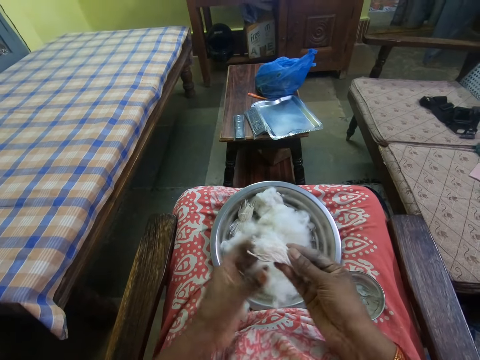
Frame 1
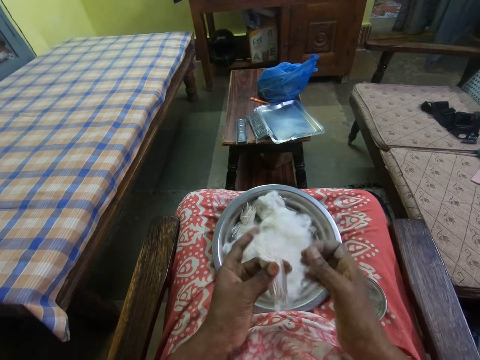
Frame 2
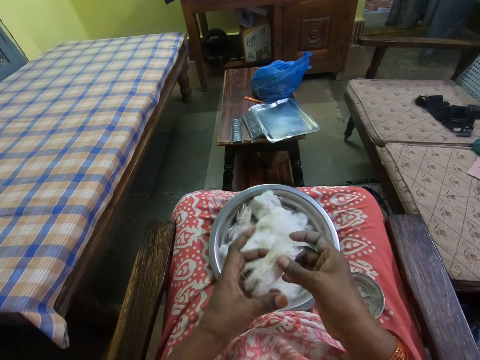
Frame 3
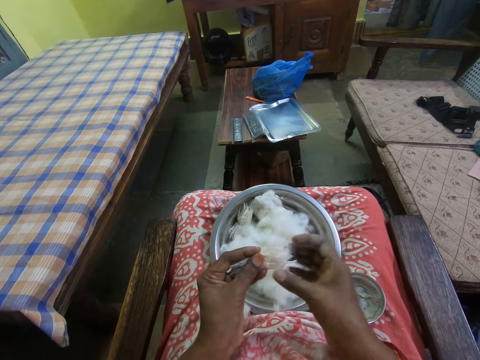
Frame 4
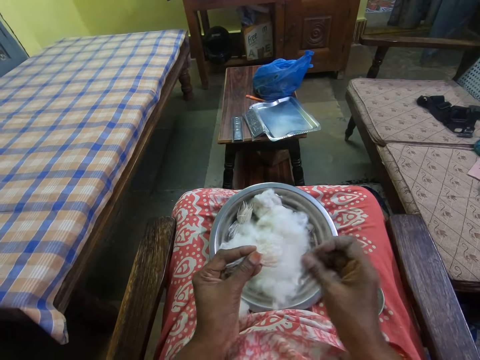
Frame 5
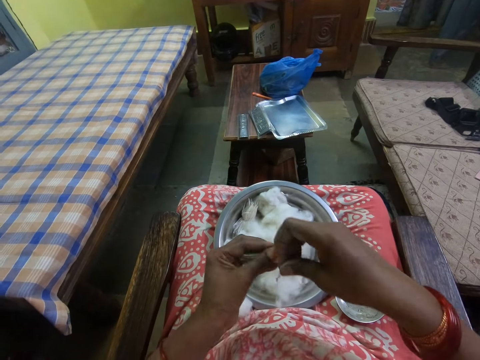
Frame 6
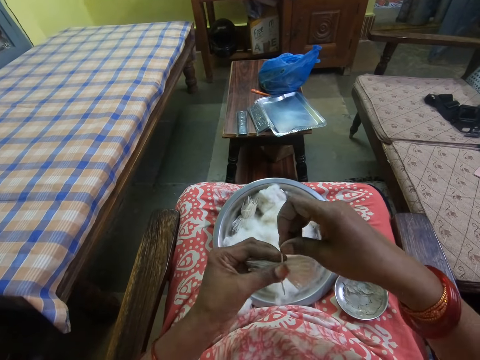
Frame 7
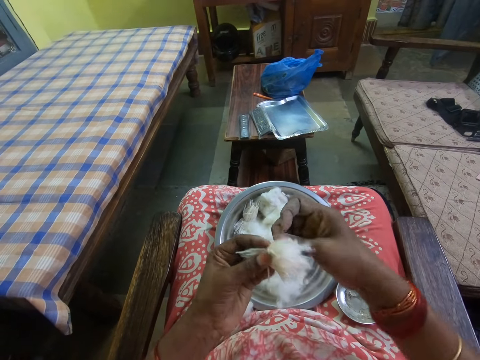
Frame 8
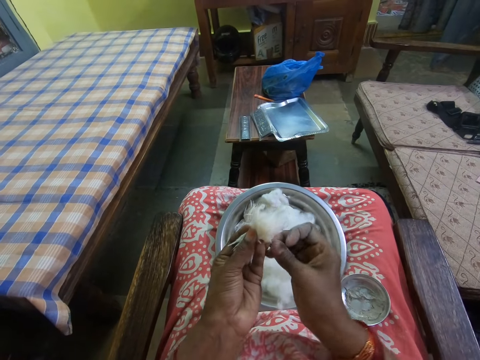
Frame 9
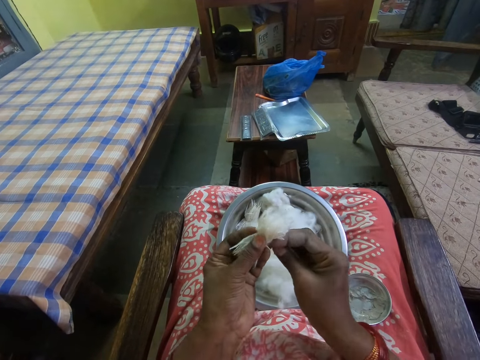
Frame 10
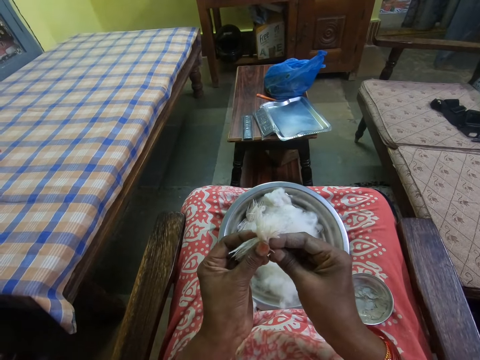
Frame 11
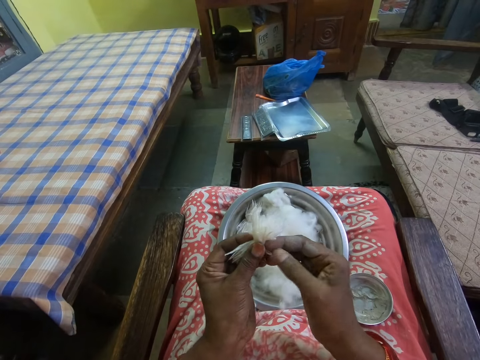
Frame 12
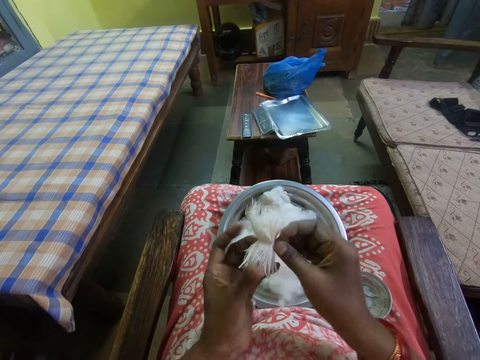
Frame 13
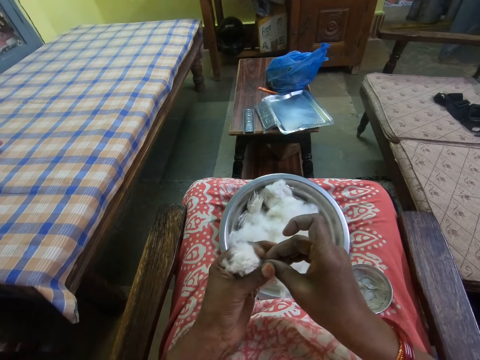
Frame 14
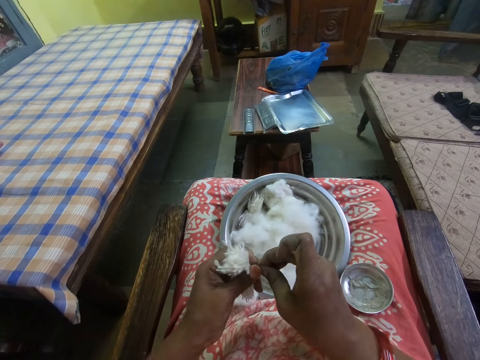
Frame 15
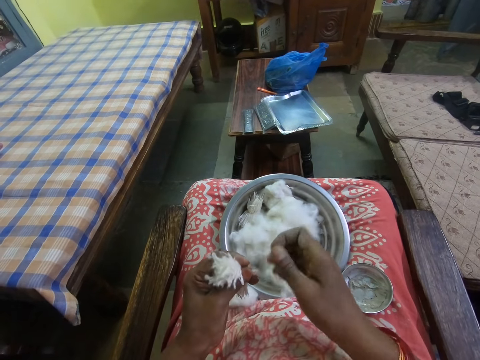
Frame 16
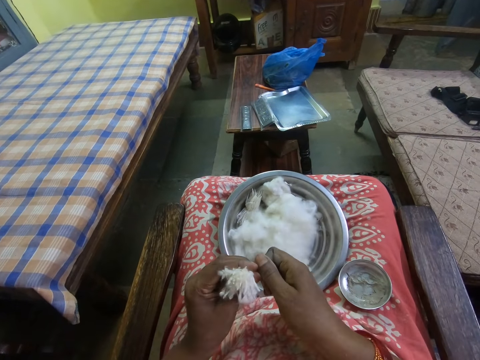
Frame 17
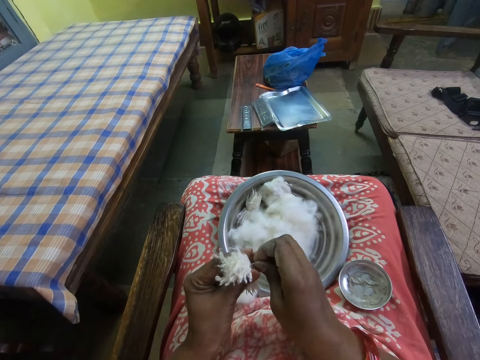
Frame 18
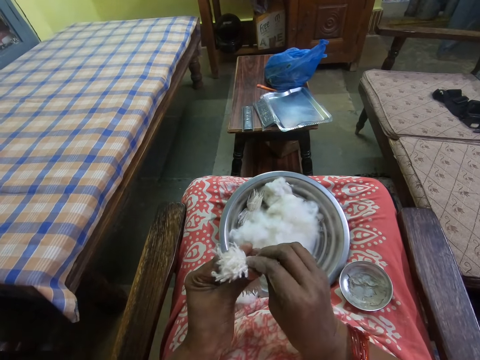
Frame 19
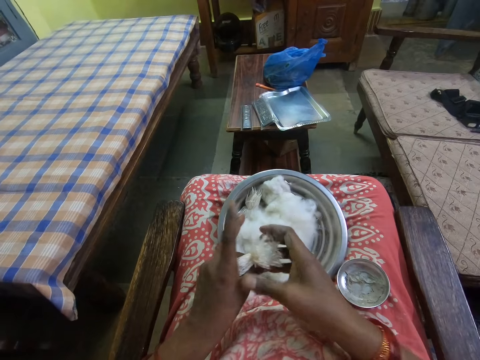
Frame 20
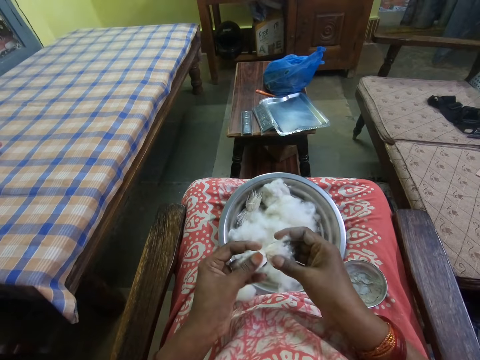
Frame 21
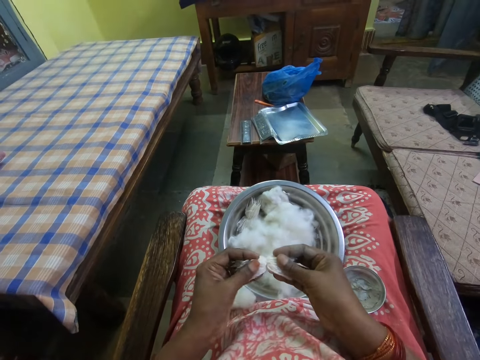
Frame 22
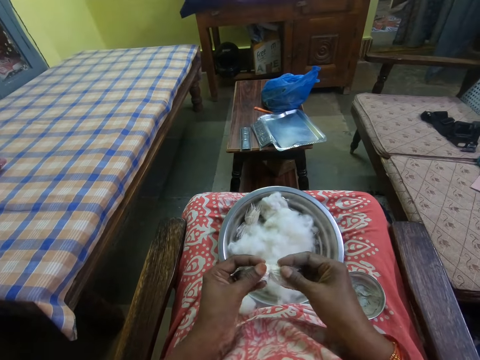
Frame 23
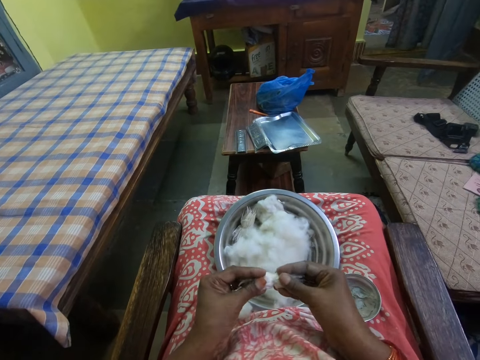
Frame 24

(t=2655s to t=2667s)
The camera wearer pulls a piece of yarn and holds the yarns with the left hand. They tie the yarns in one with the piece of yarn. They hold the yarns.

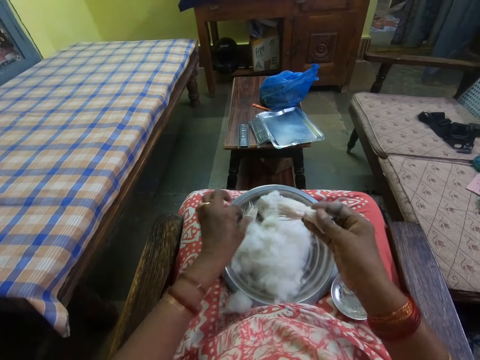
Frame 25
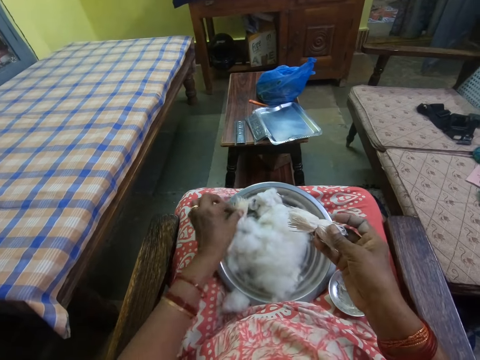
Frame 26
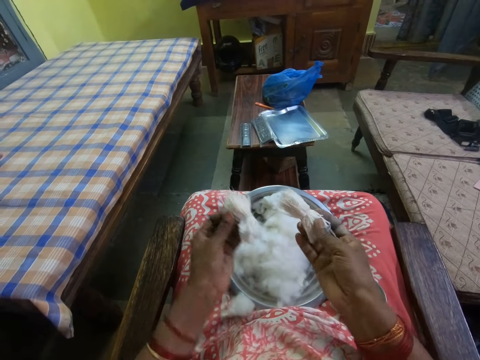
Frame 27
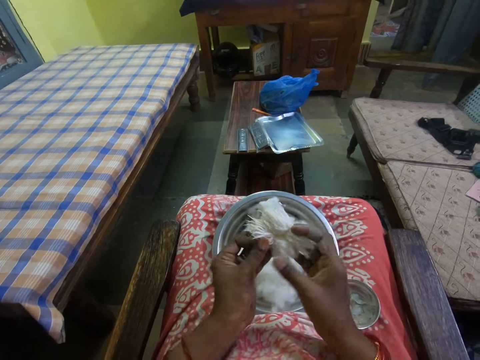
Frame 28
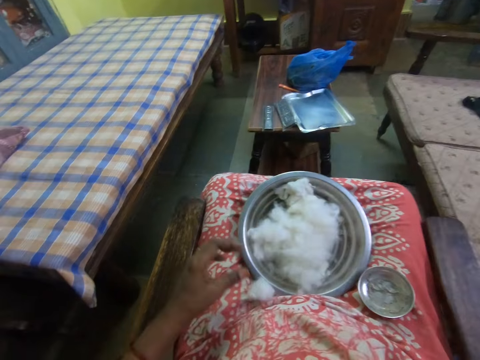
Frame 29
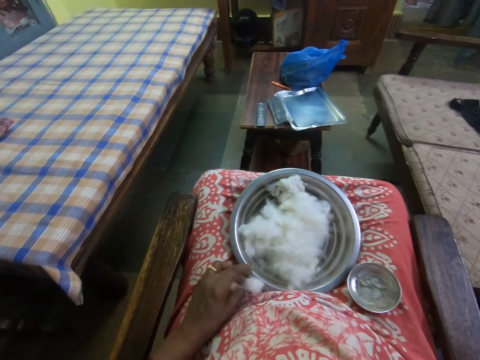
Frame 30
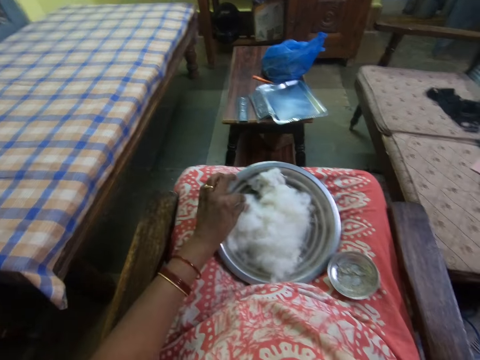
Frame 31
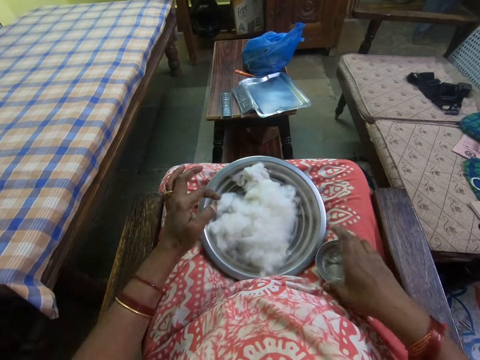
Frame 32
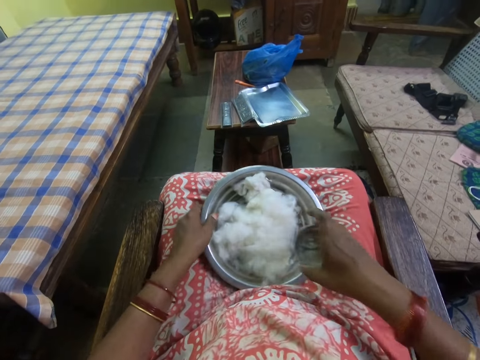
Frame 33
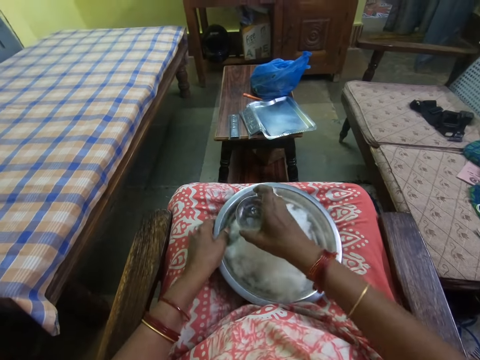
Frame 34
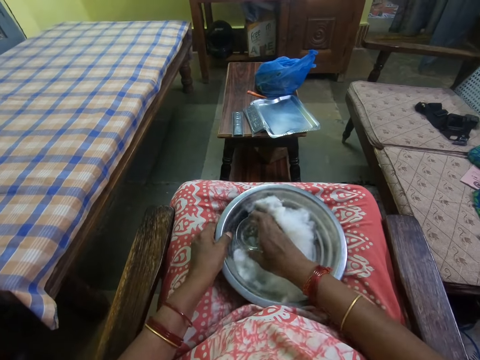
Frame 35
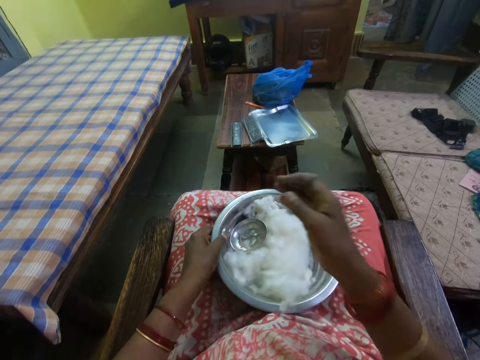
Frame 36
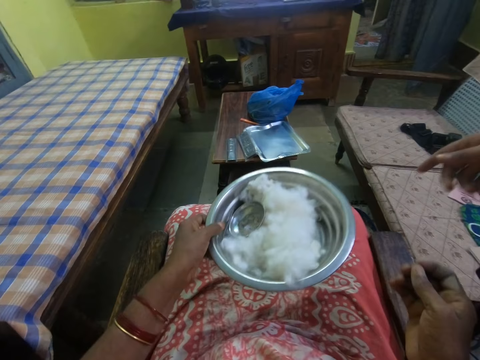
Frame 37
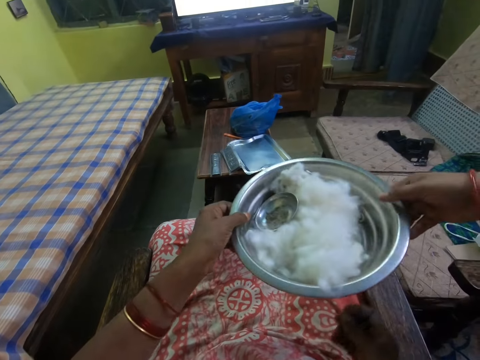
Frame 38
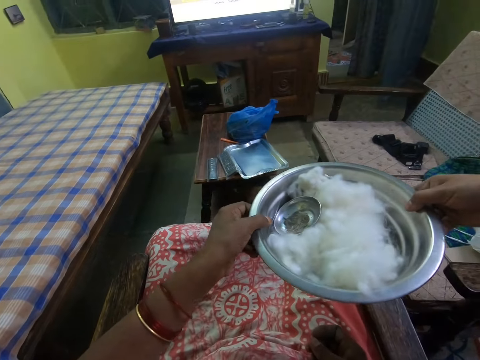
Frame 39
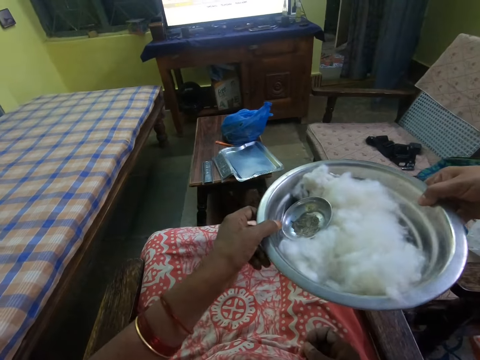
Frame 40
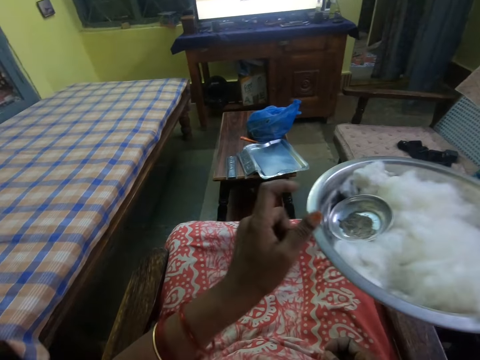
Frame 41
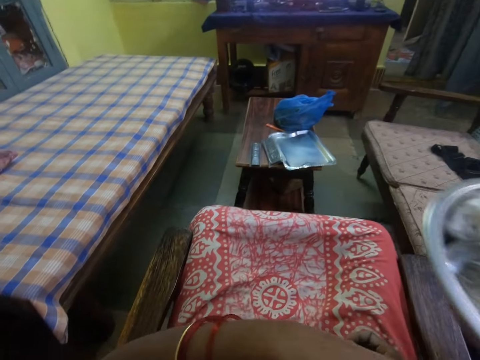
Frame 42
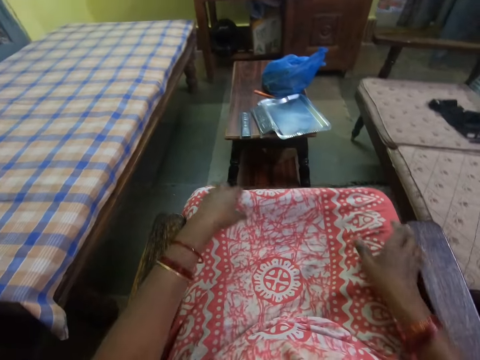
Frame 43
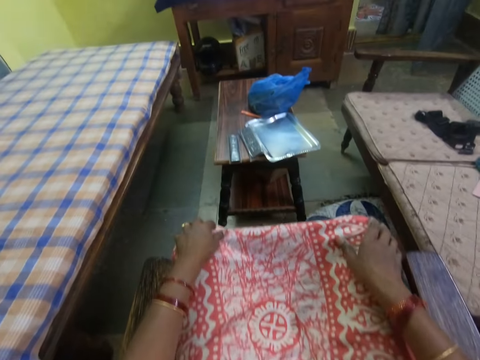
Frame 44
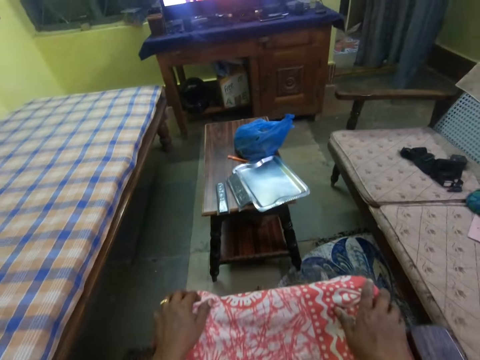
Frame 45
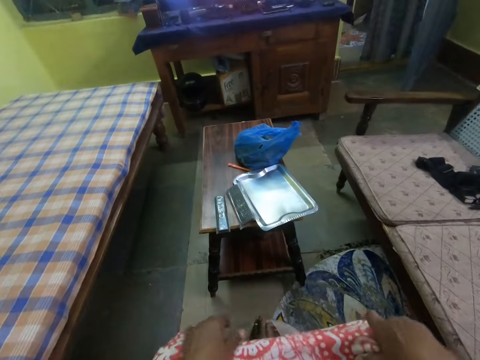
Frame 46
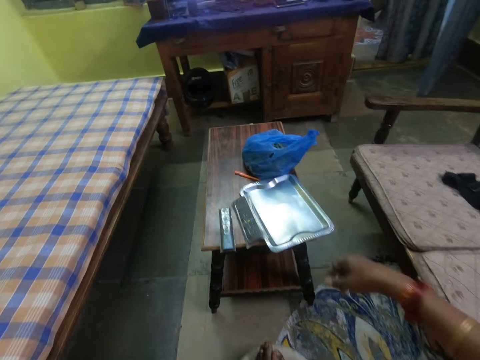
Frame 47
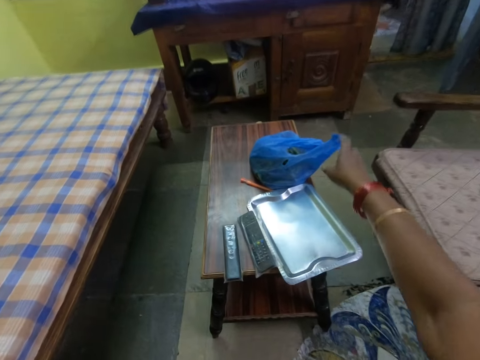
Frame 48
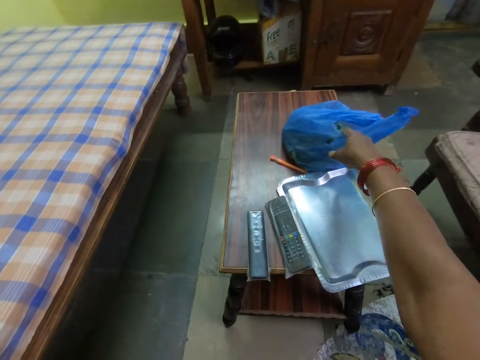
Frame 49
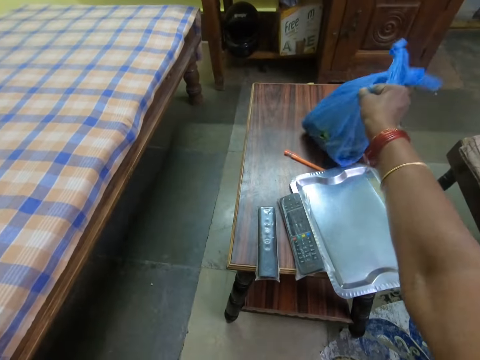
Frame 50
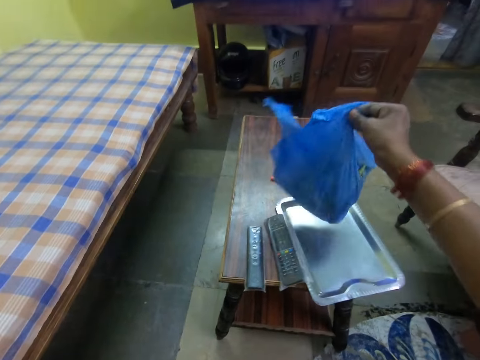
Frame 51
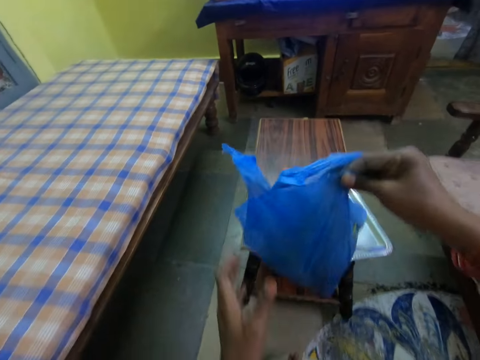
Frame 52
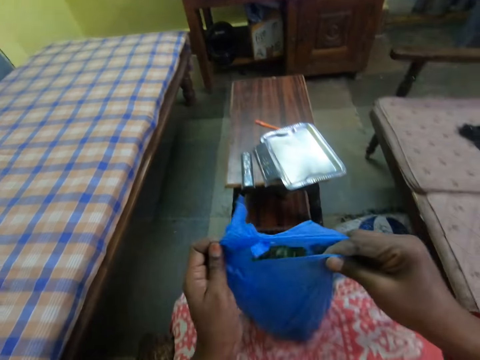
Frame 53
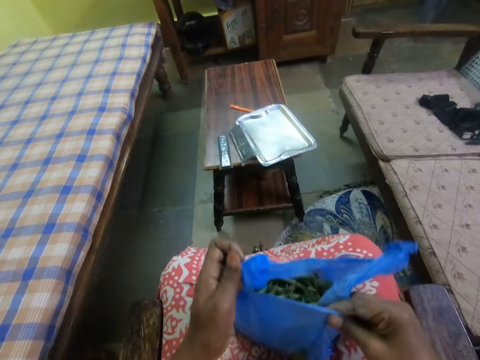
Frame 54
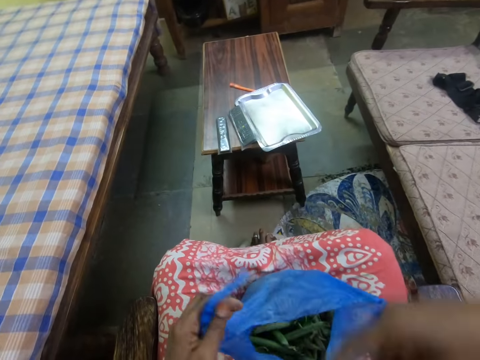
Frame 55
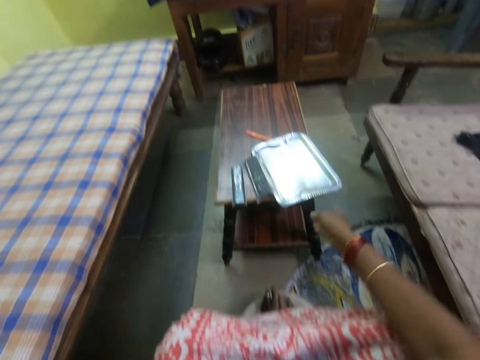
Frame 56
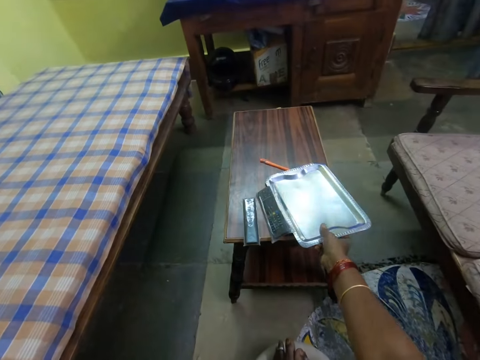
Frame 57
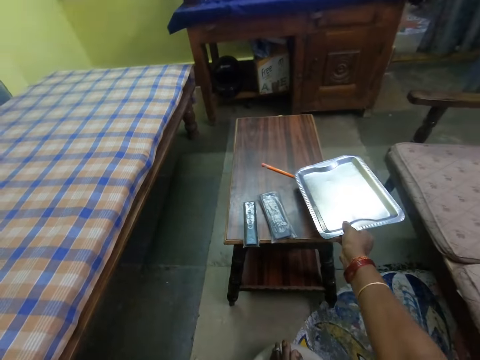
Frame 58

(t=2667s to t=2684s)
The camera wearer holds the yarns with the right hand and grabs the yarns inside the cooking pot with the left hand. They hold the yarns. They place aside the cotton thread. They grab the cotton wool on the lap. They put the cotton in the cooking pot. They grab the small bowl of lubricant. They put the bowl of lubricant in the cooking pot. They hold the cooking pot. They lift the cooking pot. They converse with a person and hand over the cooking pot to the person. They grab a bag of peas. They take a shopping bag. They put the bag of peas on the lap. They grab a tray.
